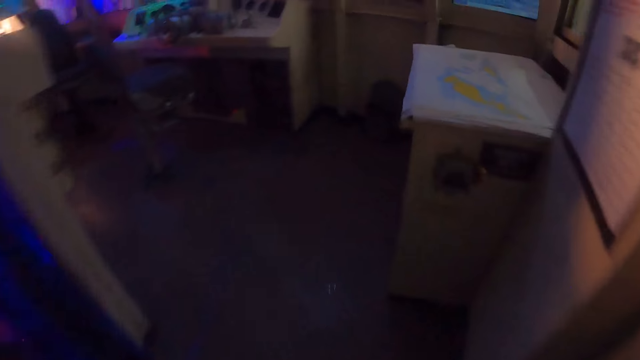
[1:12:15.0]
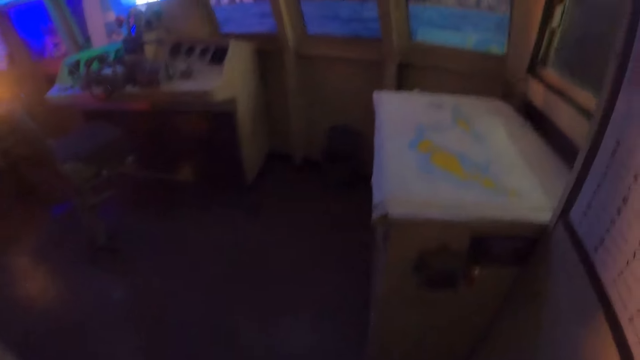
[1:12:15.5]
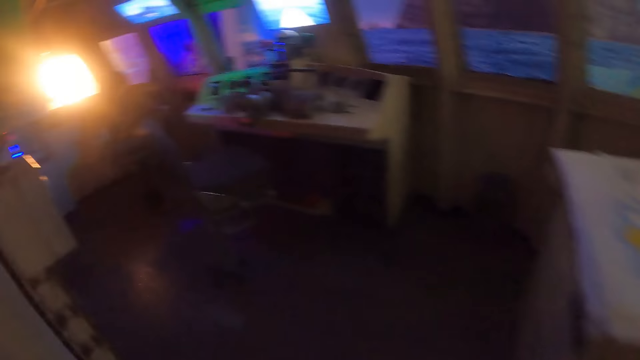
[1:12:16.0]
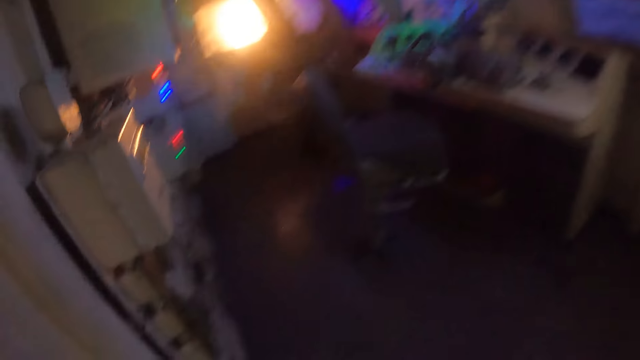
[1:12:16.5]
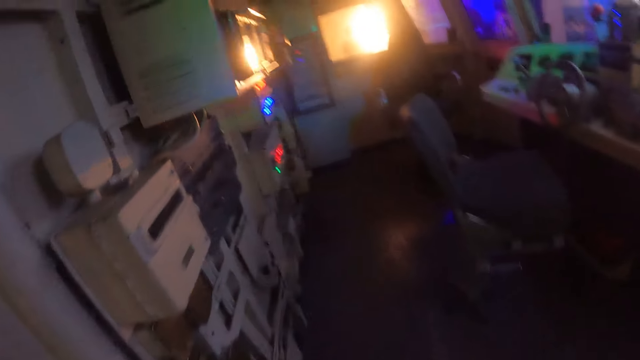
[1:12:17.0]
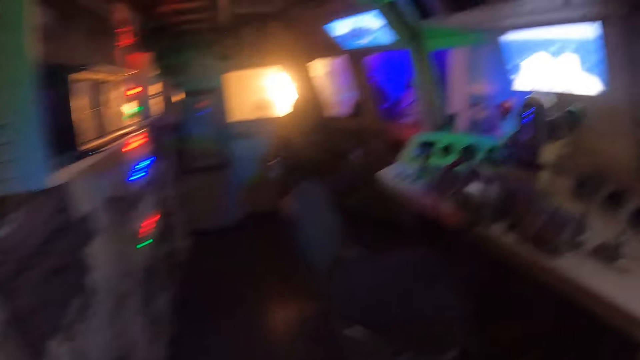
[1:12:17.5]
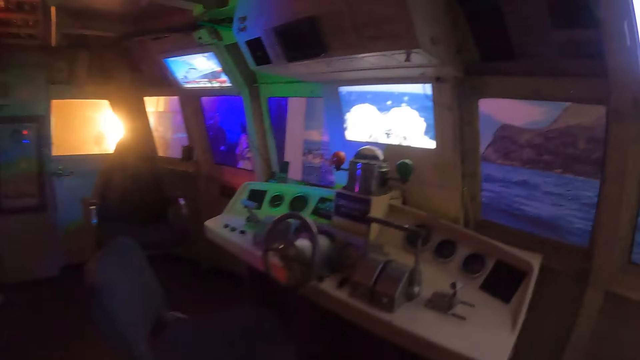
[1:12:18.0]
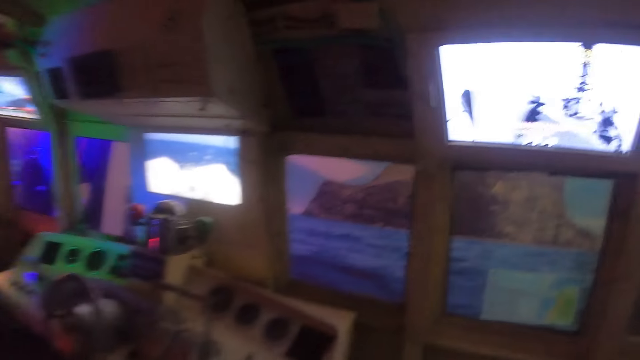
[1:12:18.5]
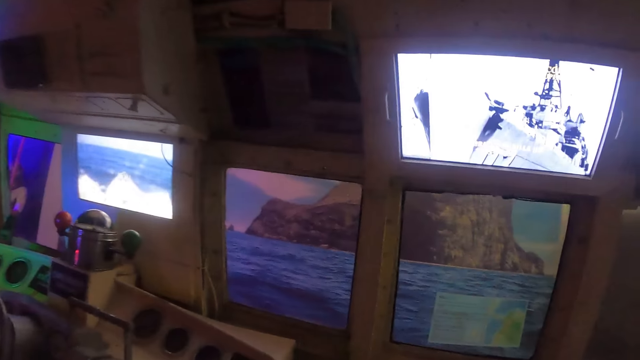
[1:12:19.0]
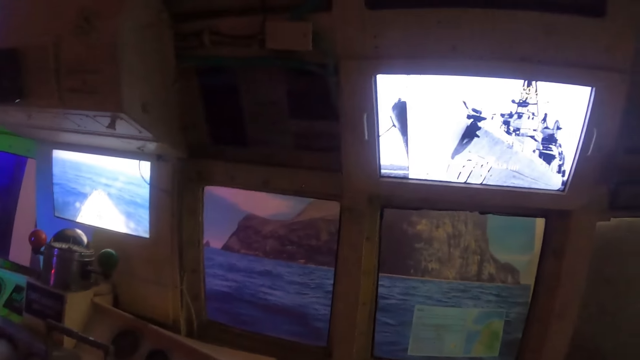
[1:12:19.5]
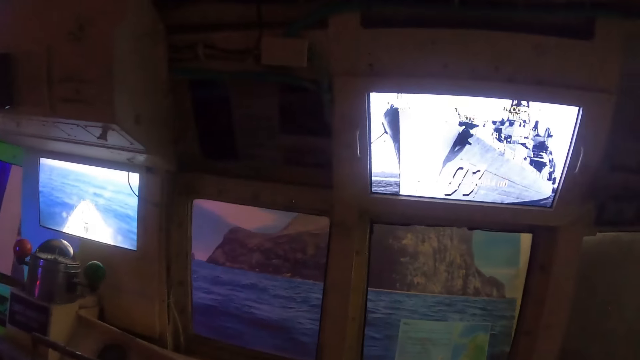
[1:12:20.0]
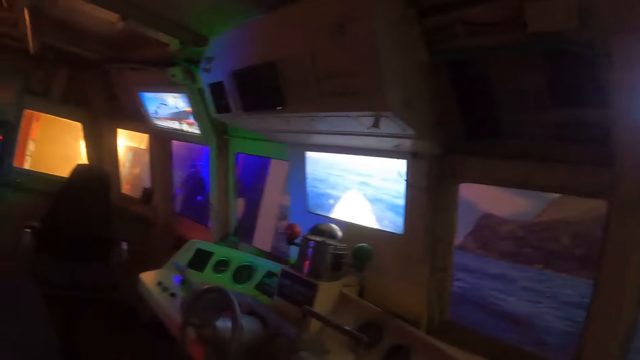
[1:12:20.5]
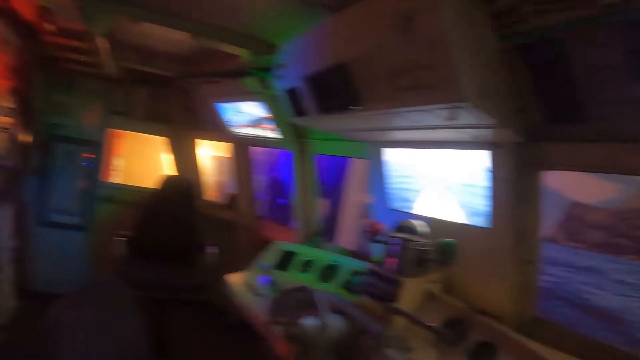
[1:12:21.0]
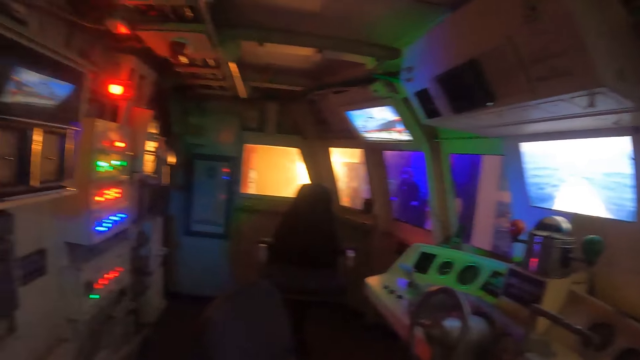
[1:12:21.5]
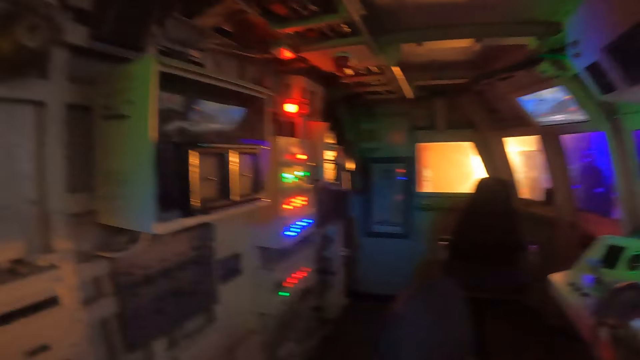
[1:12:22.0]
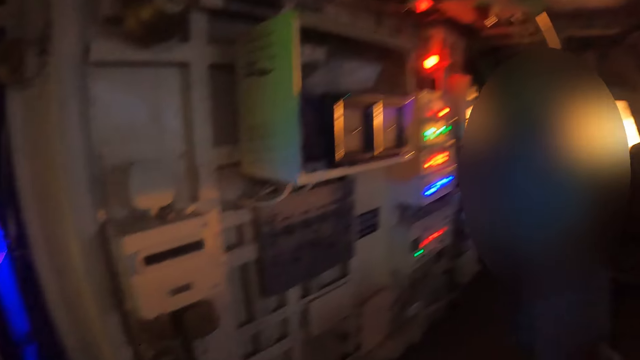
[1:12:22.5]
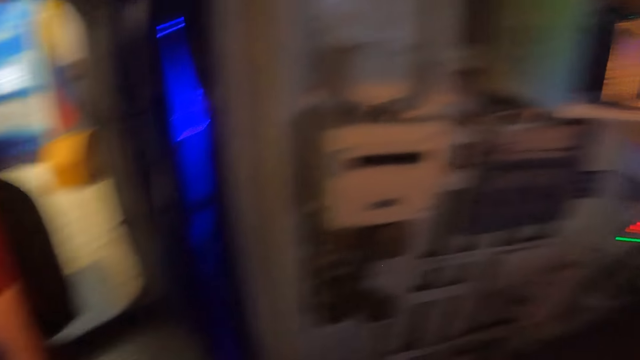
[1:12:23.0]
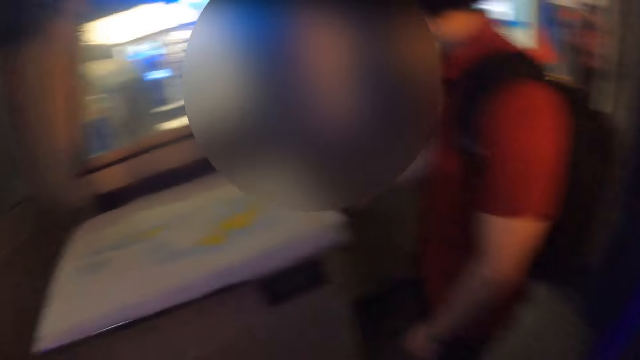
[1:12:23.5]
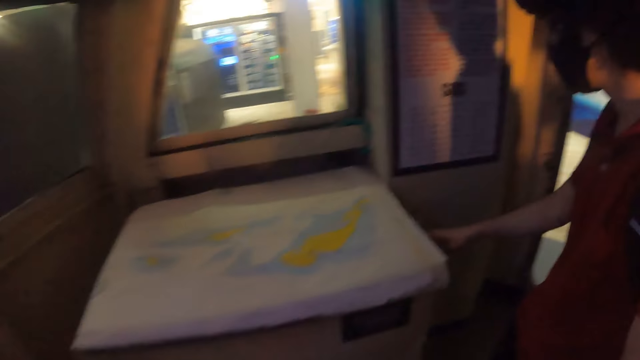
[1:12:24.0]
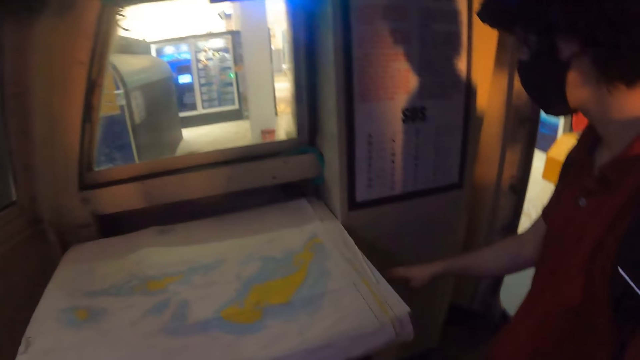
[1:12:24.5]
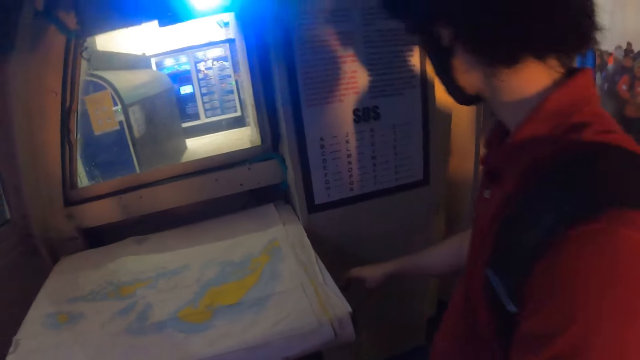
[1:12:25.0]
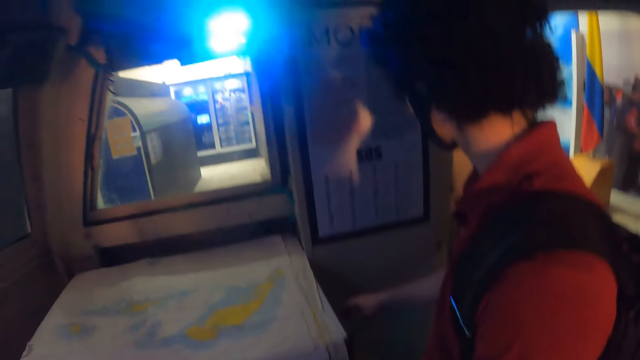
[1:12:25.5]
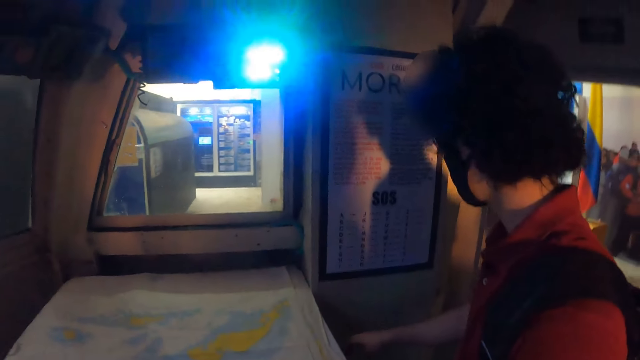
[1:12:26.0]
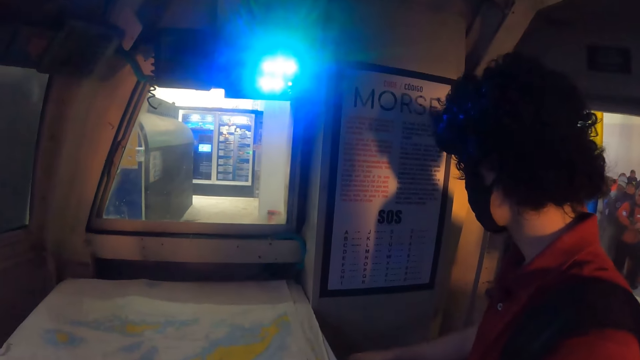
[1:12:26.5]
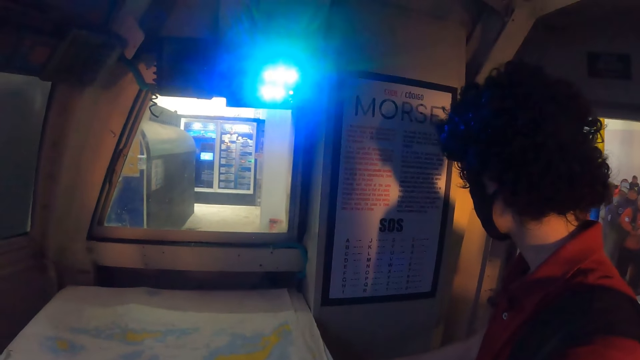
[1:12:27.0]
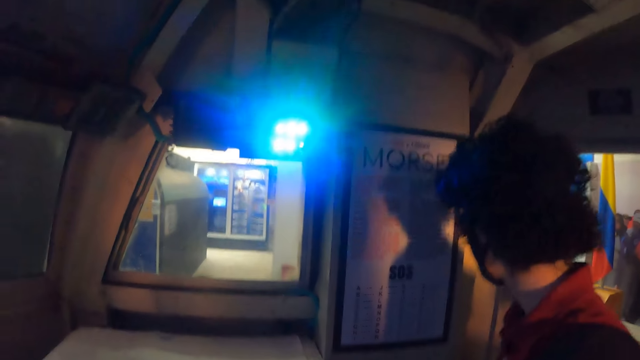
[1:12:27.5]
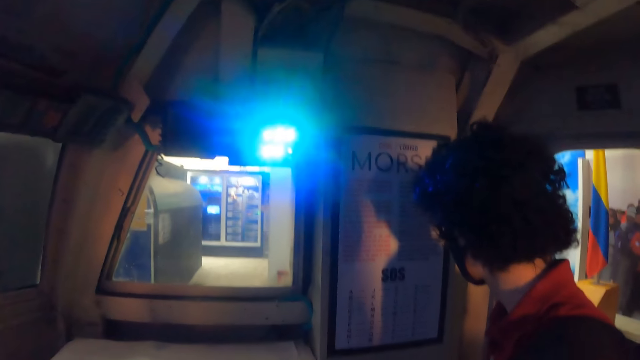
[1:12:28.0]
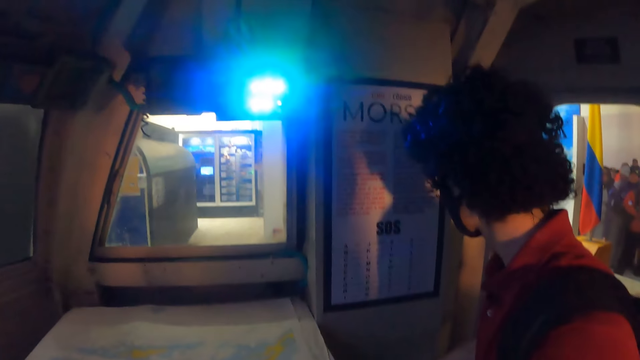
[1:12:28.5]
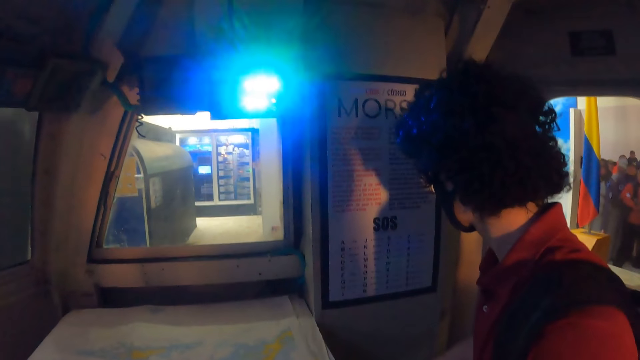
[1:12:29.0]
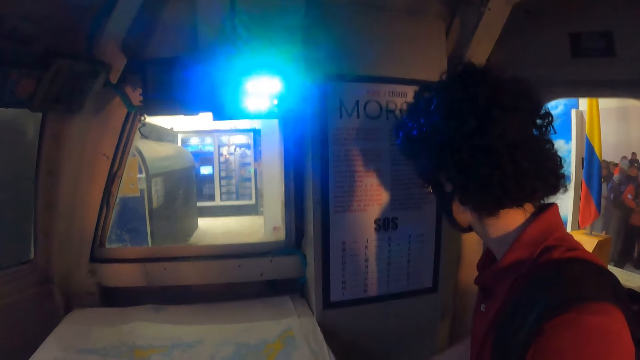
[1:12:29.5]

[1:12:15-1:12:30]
The camera wearer looks around the game room. They look at a man. The man touches the table.

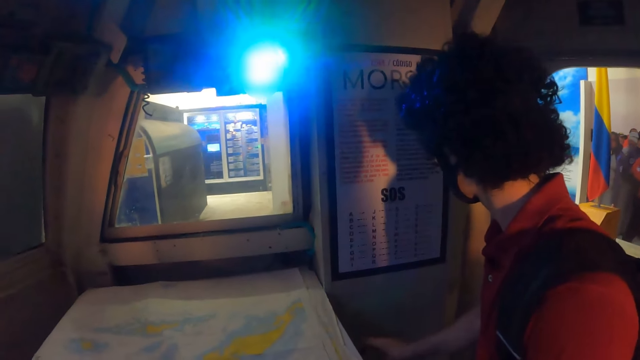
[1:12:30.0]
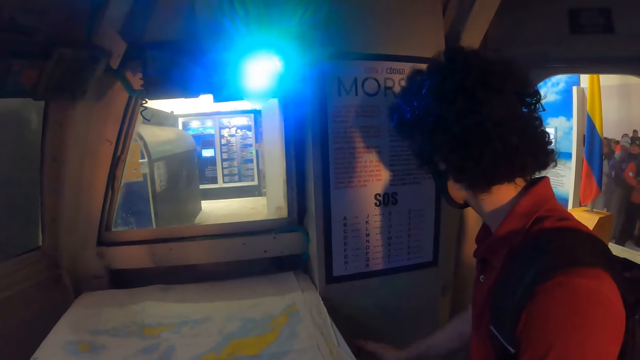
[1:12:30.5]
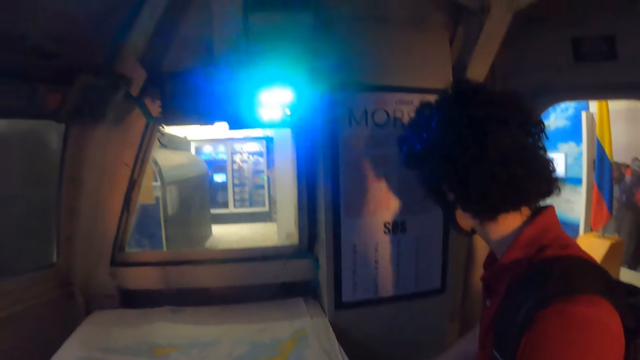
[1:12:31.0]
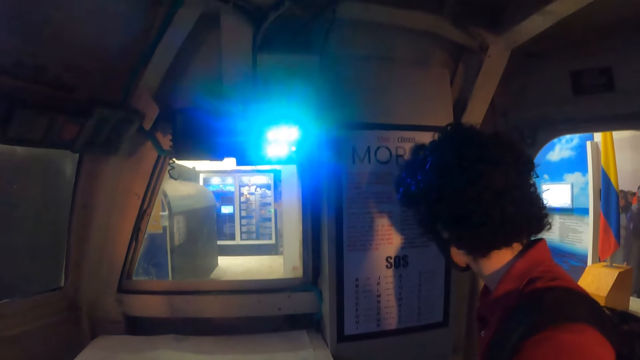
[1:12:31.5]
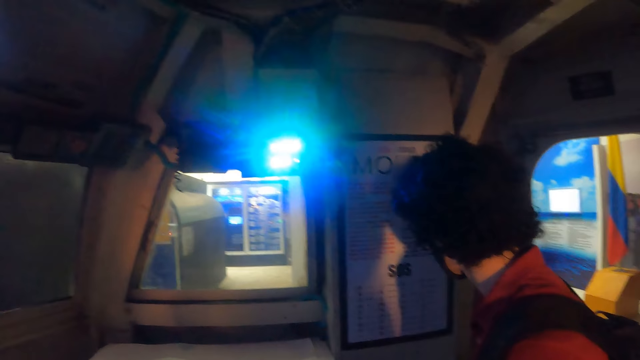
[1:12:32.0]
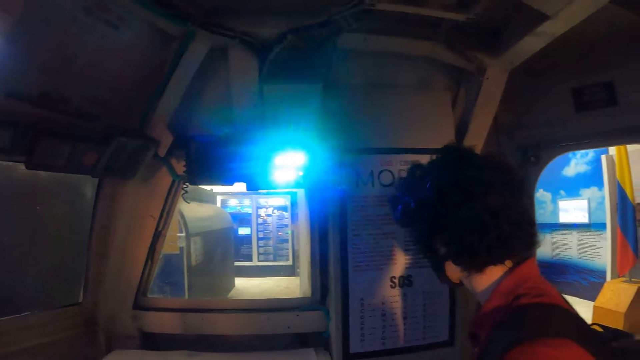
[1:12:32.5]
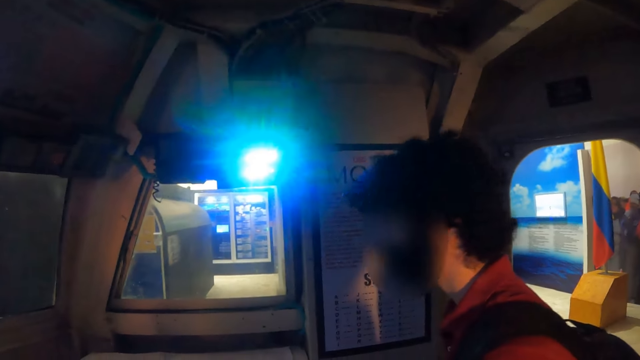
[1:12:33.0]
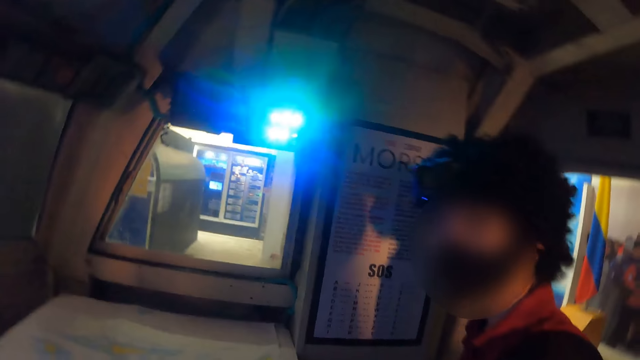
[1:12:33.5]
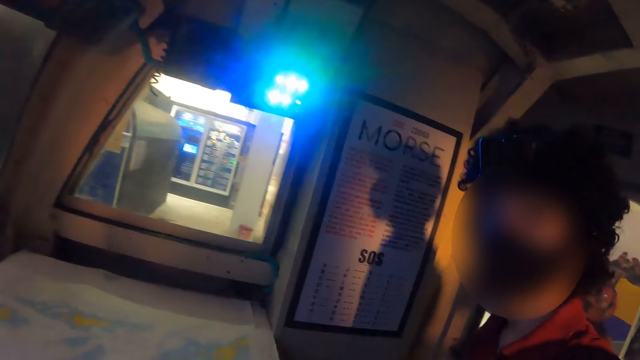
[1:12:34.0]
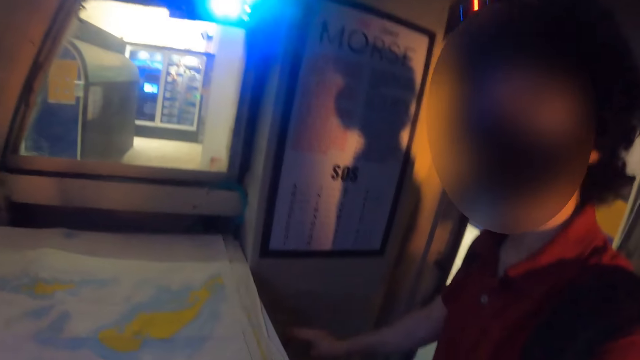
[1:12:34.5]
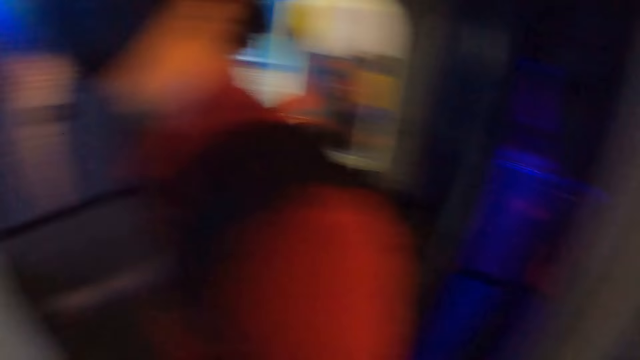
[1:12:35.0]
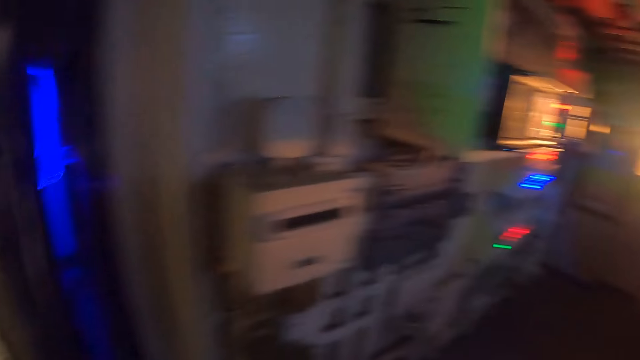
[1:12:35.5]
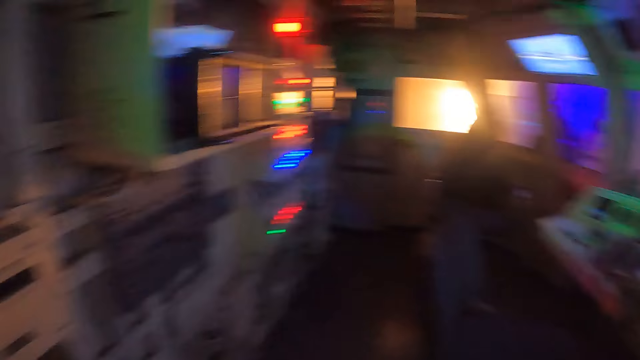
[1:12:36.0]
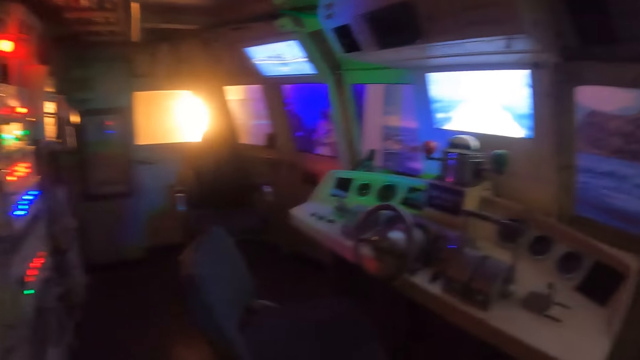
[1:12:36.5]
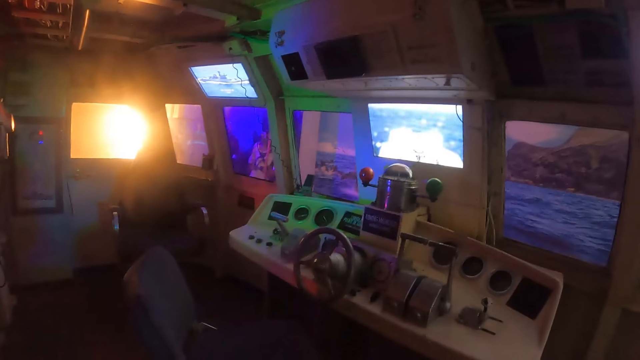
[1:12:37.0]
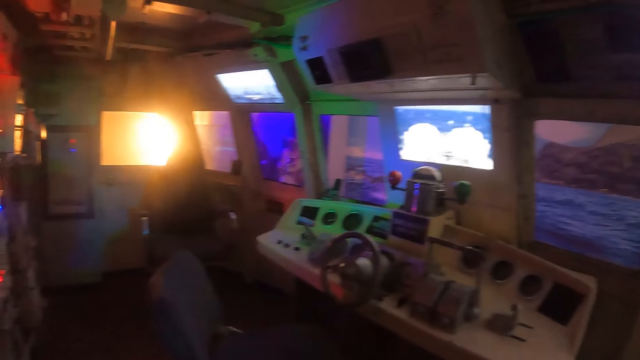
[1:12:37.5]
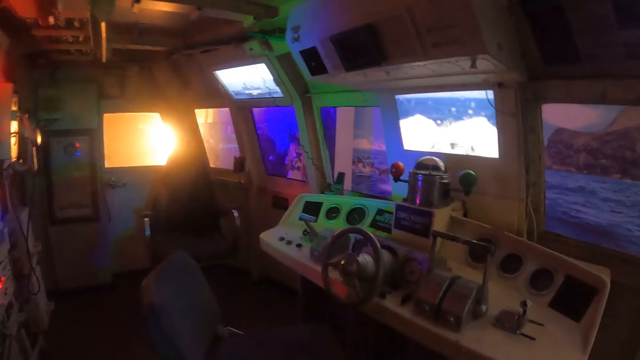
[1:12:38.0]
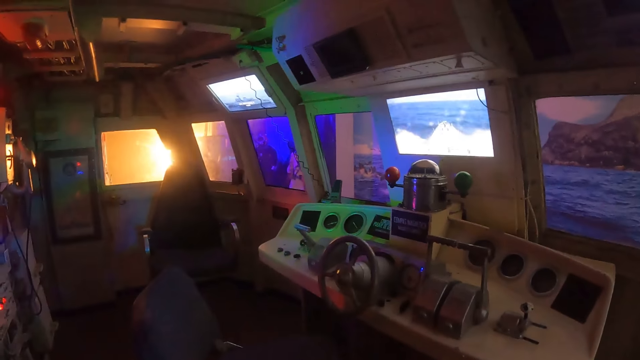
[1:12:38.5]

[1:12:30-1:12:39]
The camera wearer looks around the room. They walk around the room.
